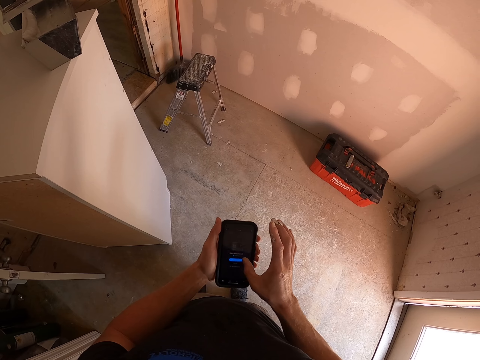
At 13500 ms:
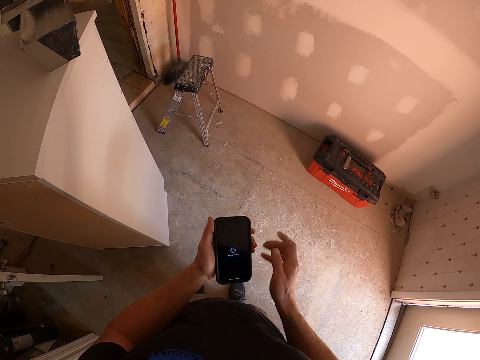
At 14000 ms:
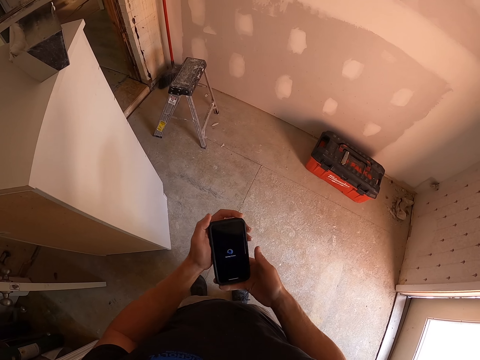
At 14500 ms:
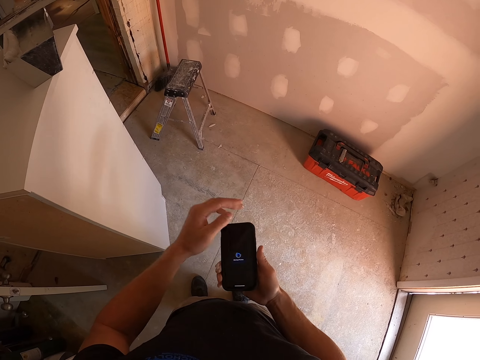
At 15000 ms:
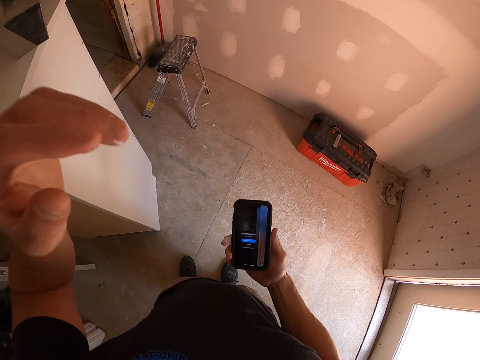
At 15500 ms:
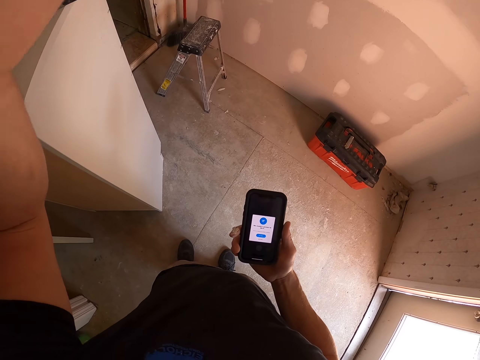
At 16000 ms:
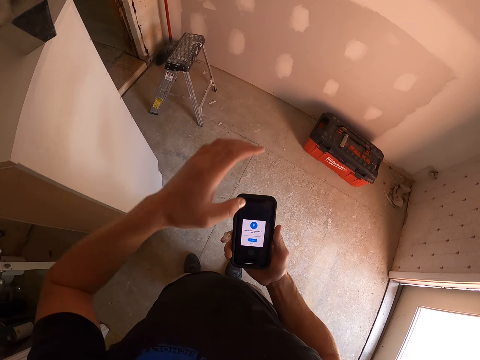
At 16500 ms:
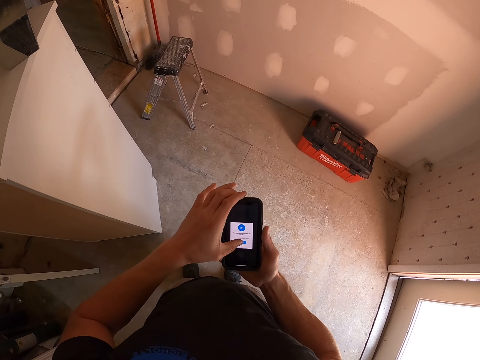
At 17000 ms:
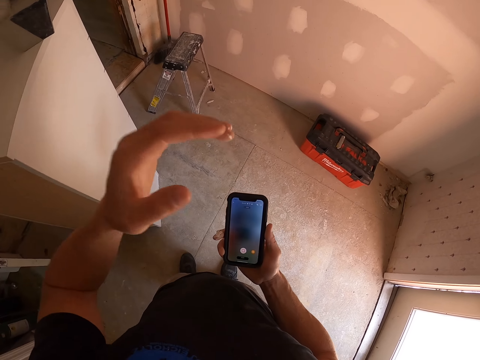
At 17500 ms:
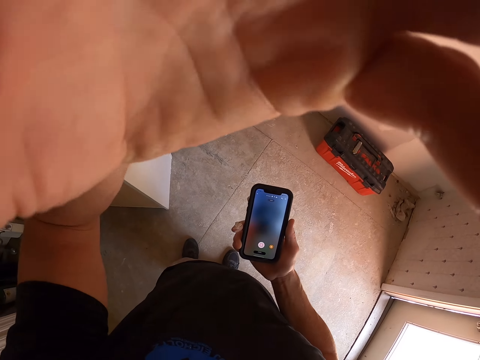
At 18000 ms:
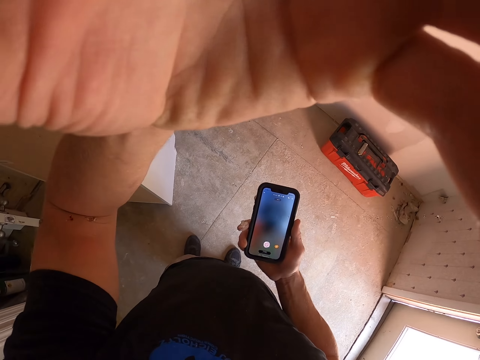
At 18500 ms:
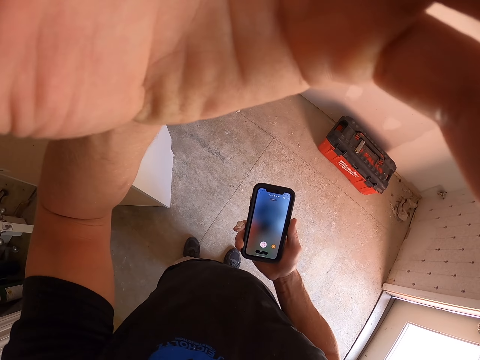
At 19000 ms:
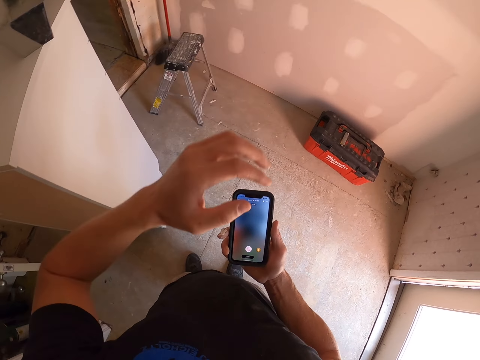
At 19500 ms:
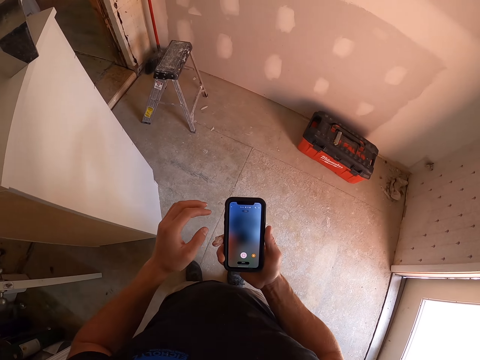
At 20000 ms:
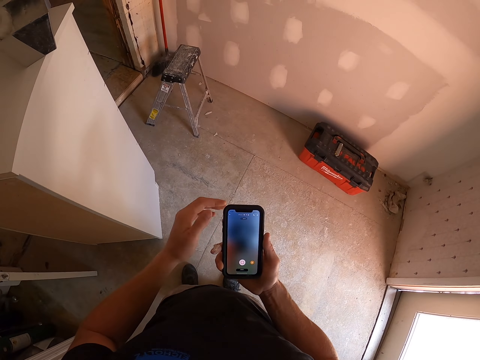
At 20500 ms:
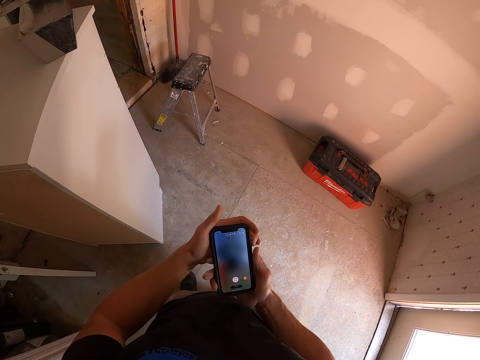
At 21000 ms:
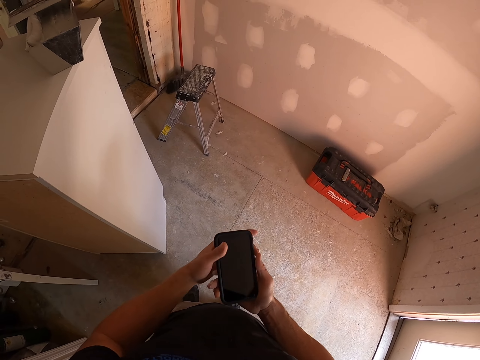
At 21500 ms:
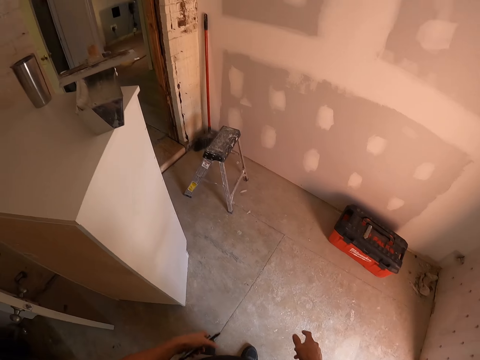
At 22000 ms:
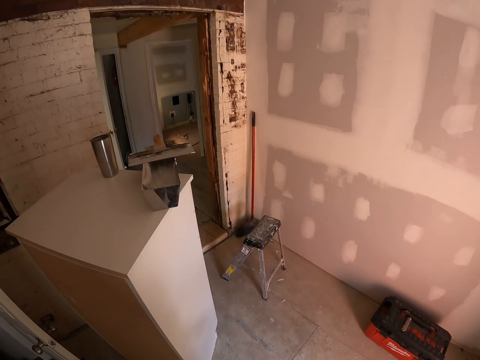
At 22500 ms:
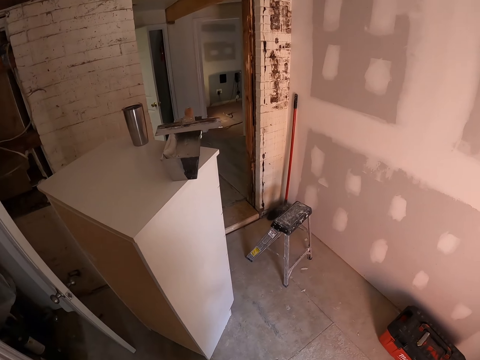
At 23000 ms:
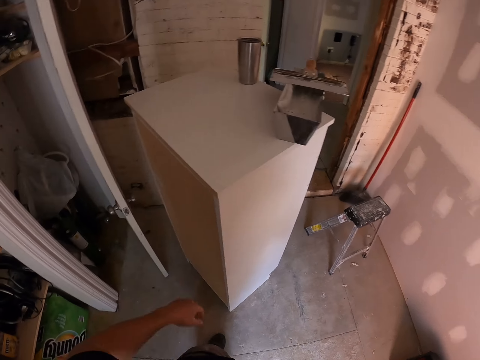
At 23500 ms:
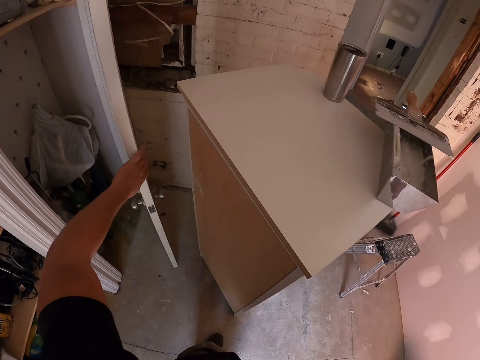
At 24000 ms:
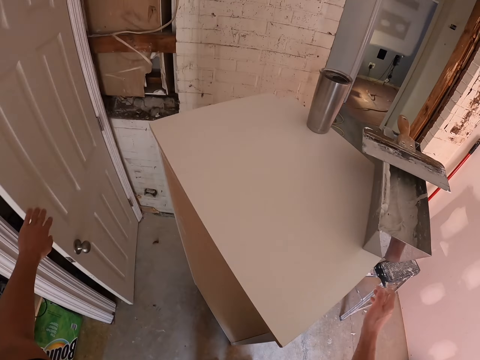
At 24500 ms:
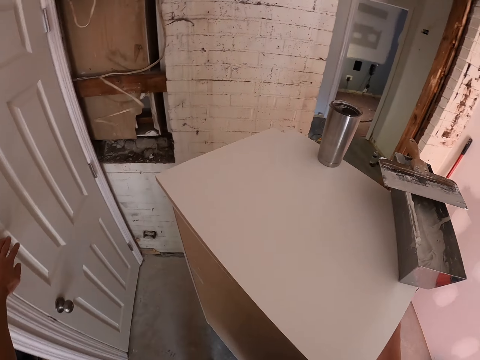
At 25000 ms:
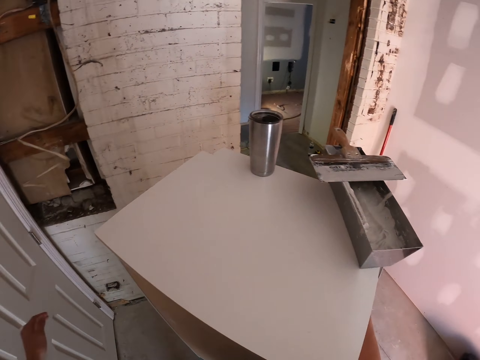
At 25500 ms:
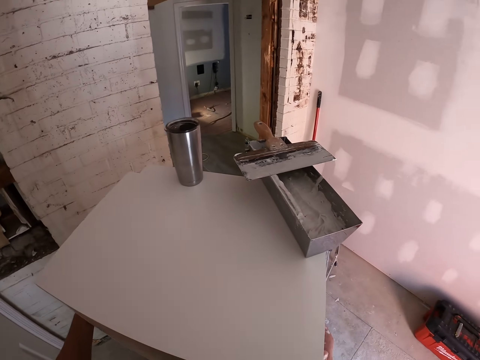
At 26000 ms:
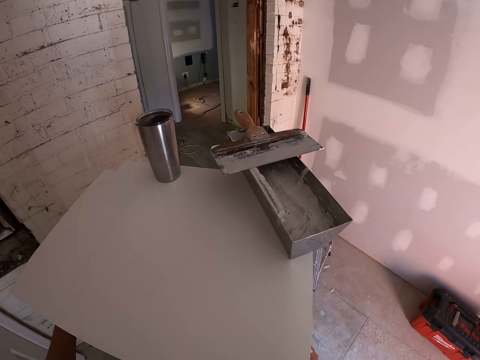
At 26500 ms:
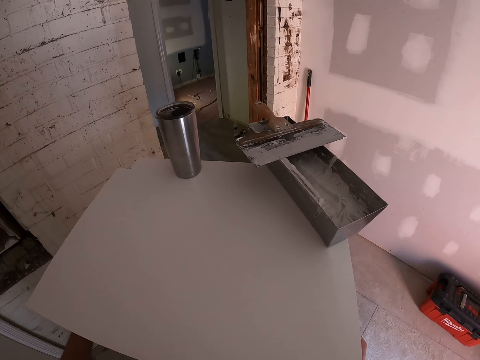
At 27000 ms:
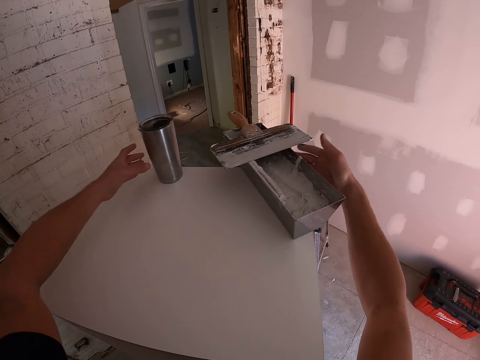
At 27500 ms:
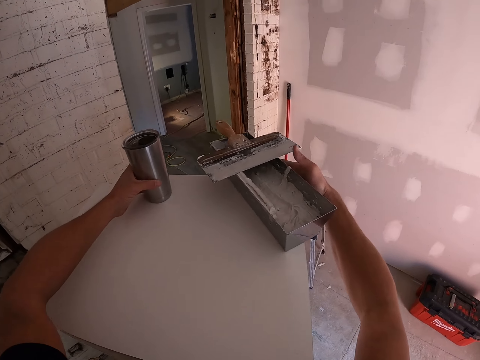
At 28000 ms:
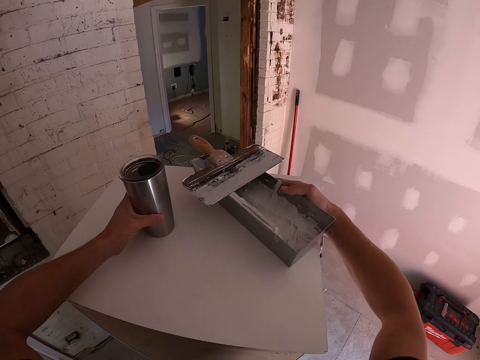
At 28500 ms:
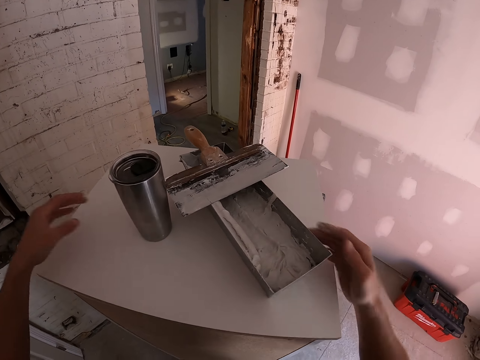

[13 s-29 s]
The camera wearer lifts the hand. He uses the phone. He lifts the hand. He fixes the camera with his hand. He drops the hand. He switches off the phone and puts the phone in his pocket. He looks around. He closes the door. He holds the cabinet. He looks around. He picks up the bottle or mug. He moves the paint container.

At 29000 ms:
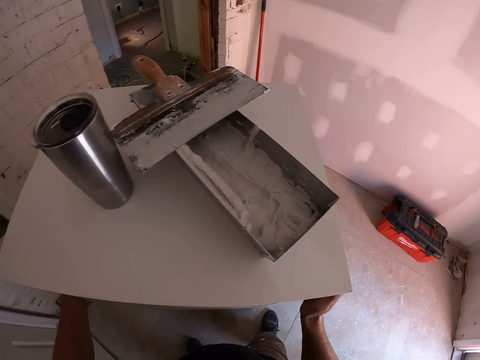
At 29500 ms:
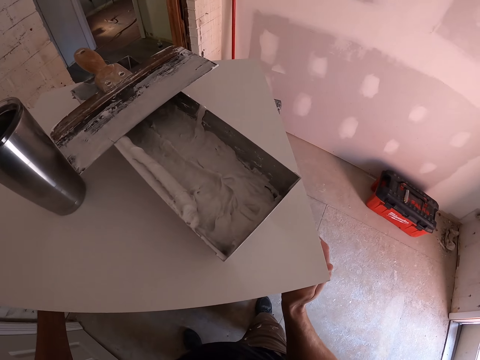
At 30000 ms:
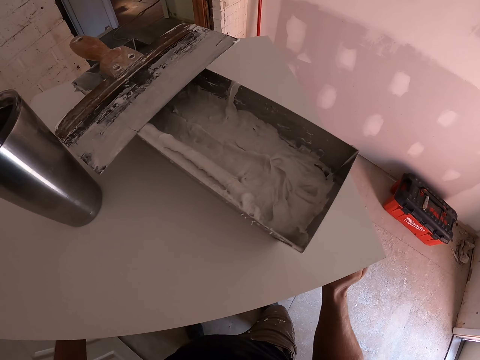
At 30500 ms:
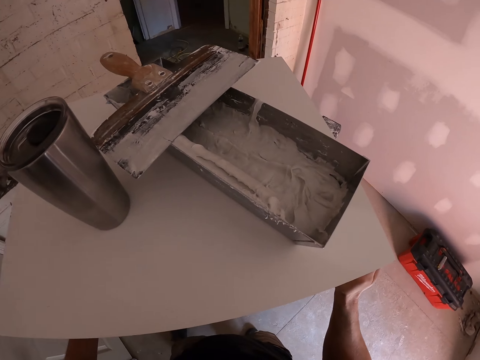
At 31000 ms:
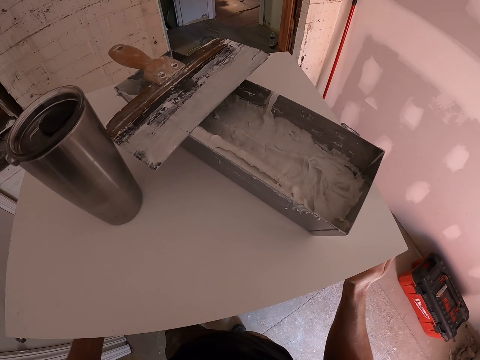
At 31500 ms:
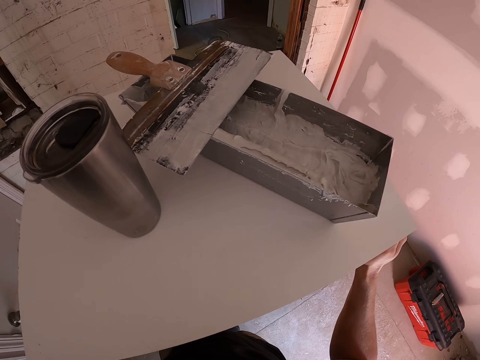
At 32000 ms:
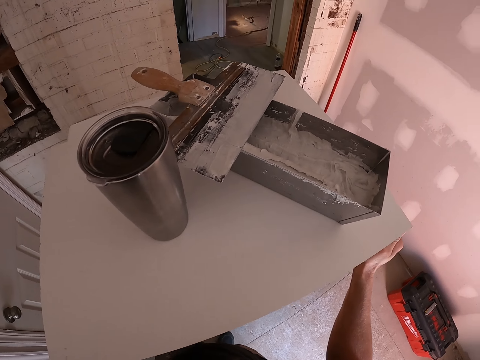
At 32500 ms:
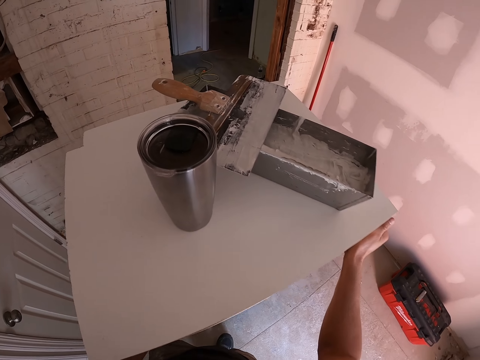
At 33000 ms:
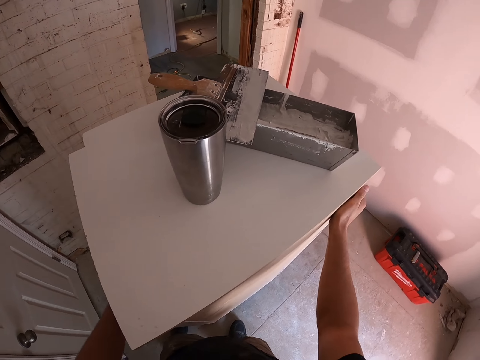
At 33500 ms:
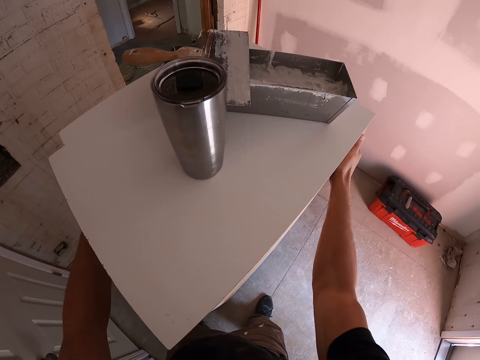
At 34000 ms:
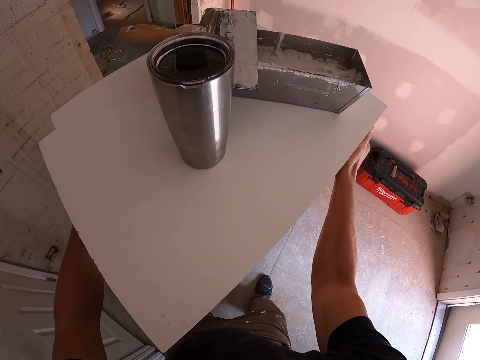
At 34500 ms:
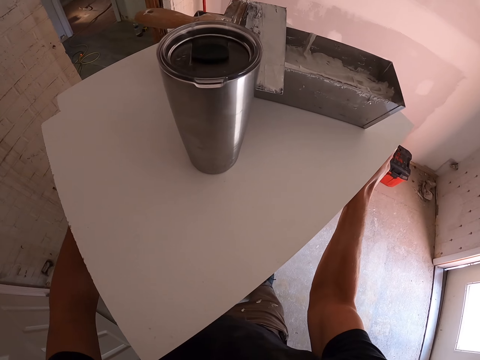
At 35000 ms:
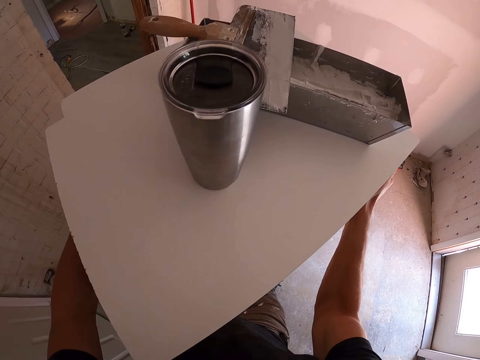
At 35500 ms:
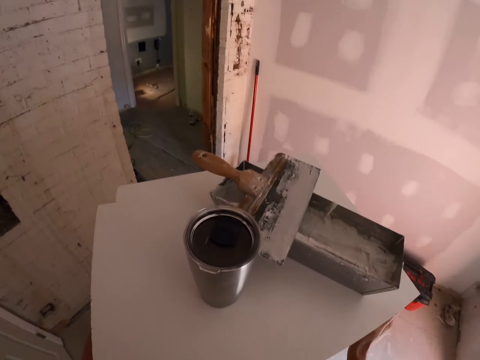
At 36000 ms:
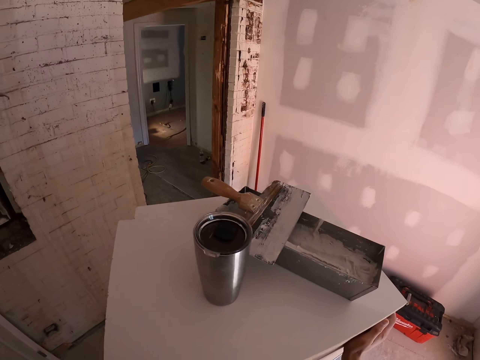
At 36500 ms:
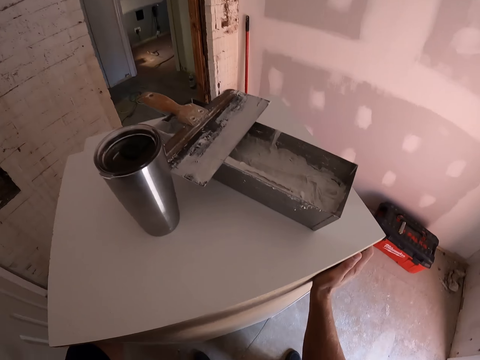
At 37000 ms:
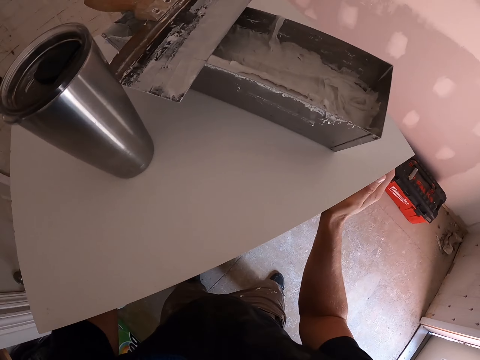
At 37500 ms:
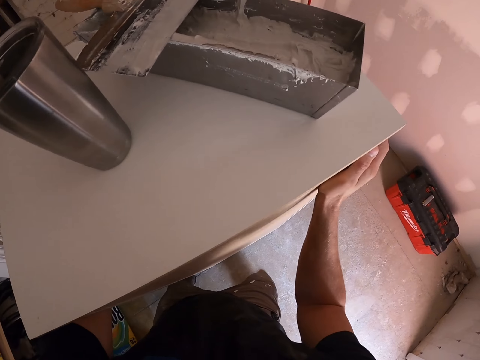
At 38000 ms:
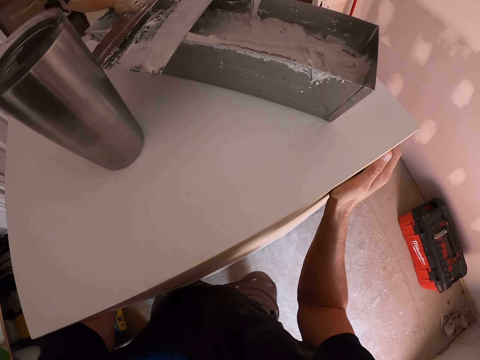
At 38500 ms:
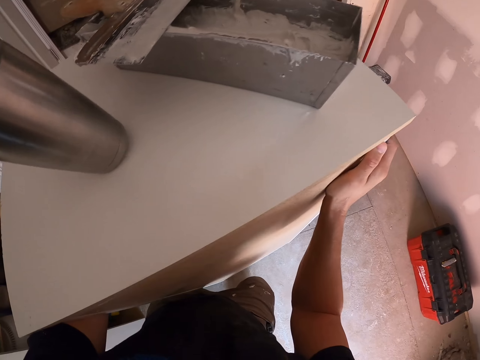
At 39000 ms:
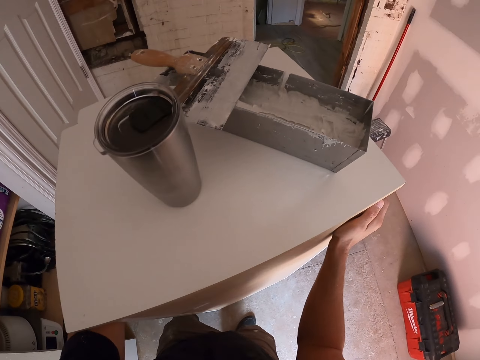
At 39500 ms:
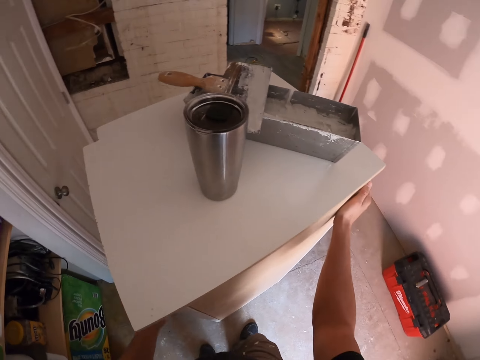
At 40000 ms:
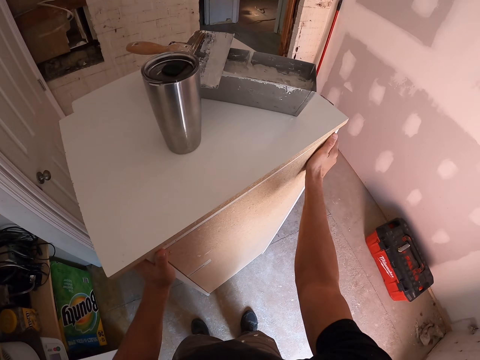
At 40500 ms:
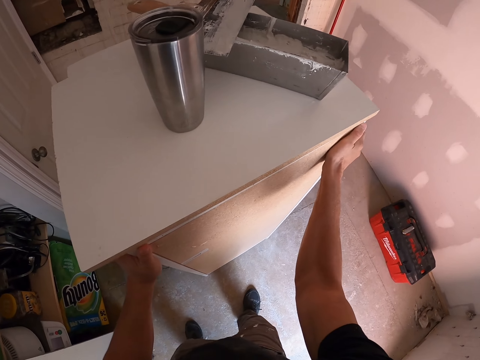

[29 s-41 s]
The camera wearer pushes them closer. They fix the cabinet. They look around. They lift the board. They look around.
